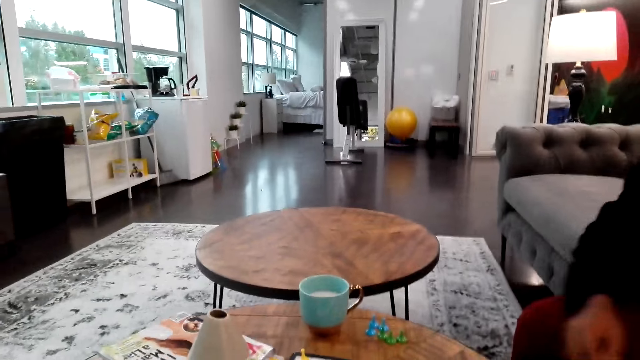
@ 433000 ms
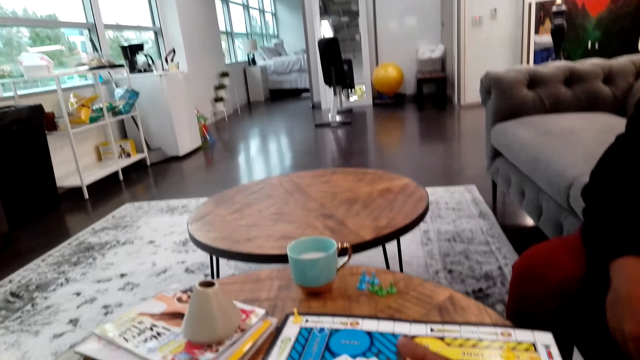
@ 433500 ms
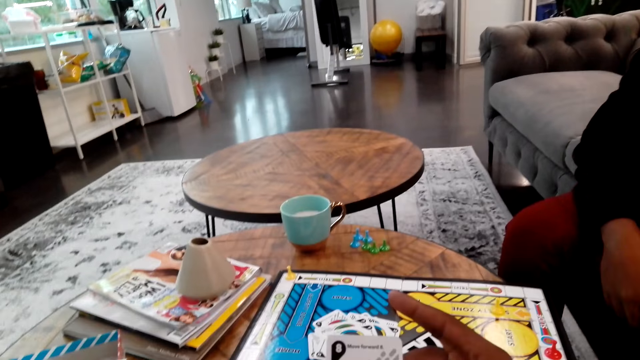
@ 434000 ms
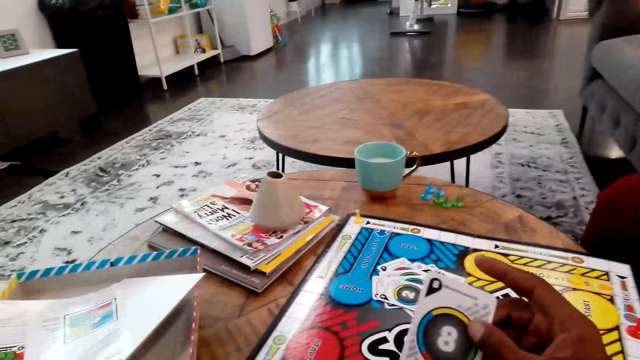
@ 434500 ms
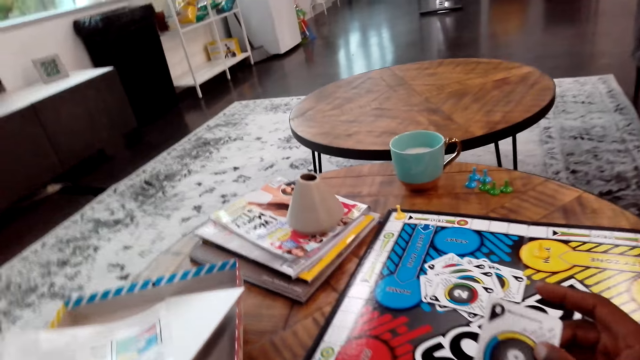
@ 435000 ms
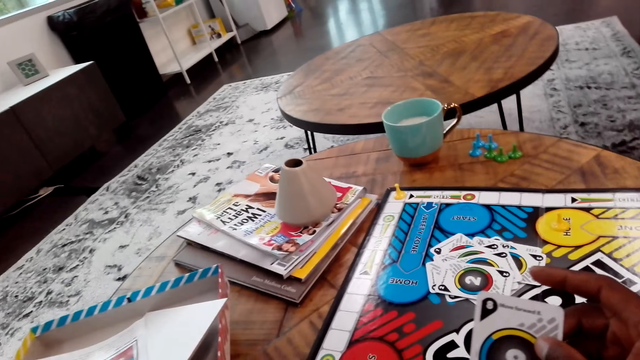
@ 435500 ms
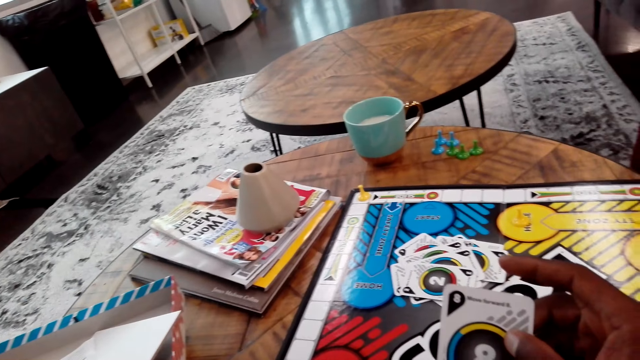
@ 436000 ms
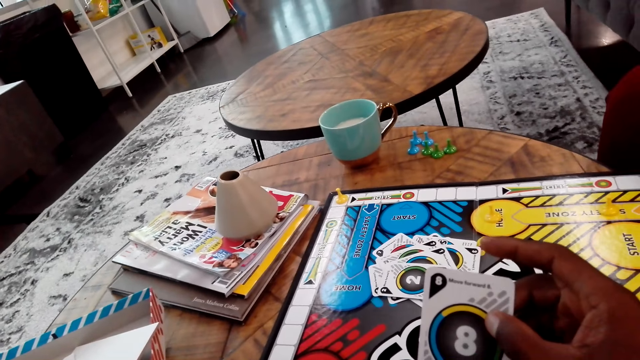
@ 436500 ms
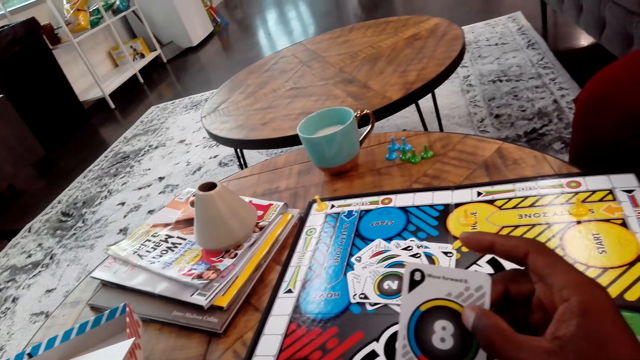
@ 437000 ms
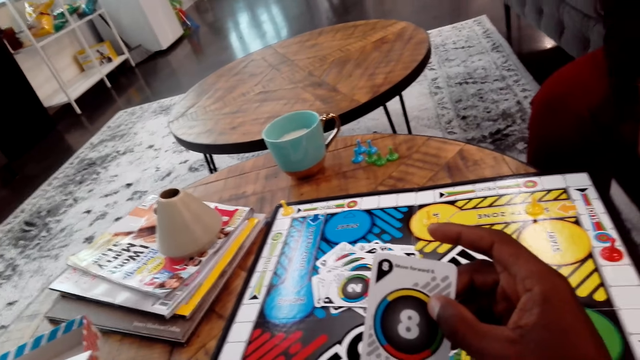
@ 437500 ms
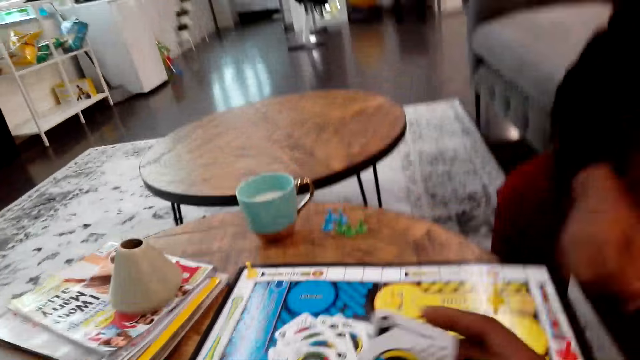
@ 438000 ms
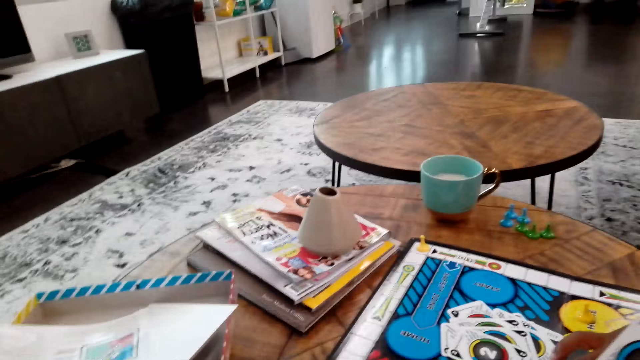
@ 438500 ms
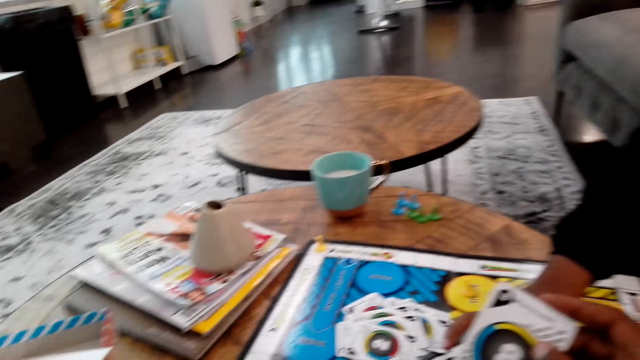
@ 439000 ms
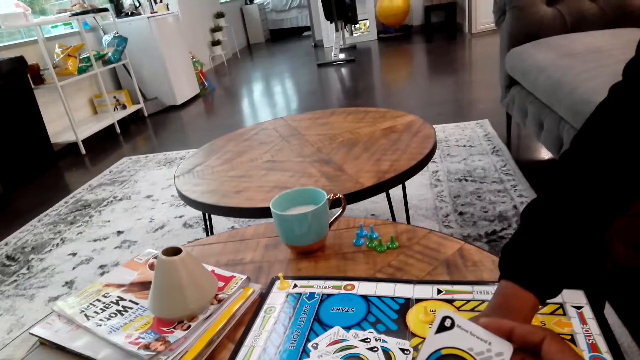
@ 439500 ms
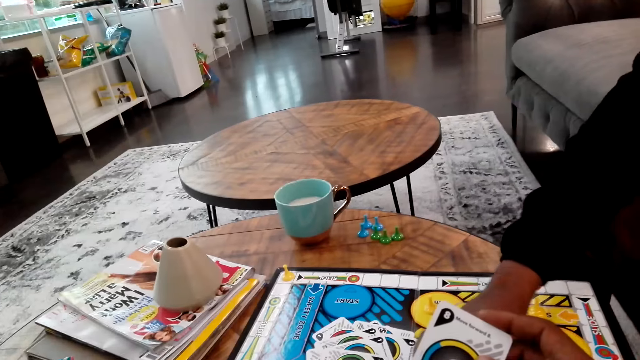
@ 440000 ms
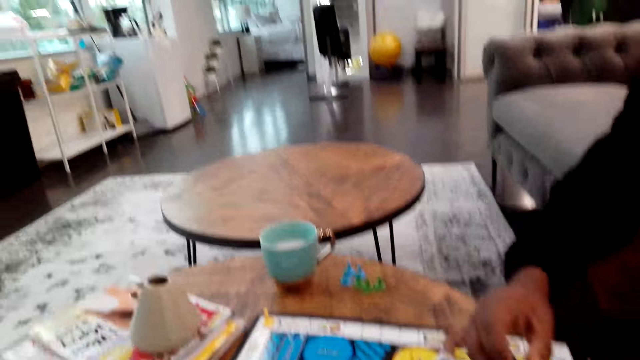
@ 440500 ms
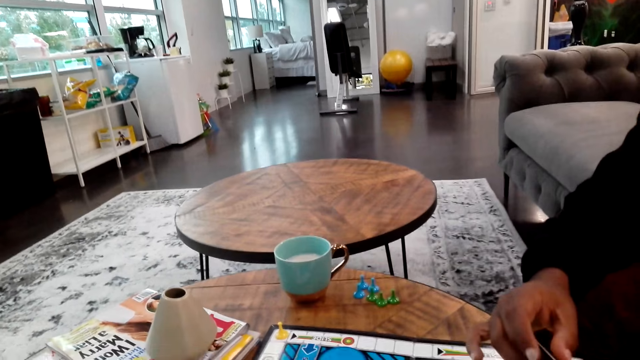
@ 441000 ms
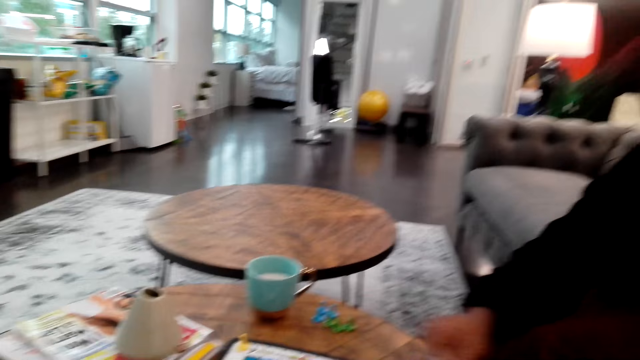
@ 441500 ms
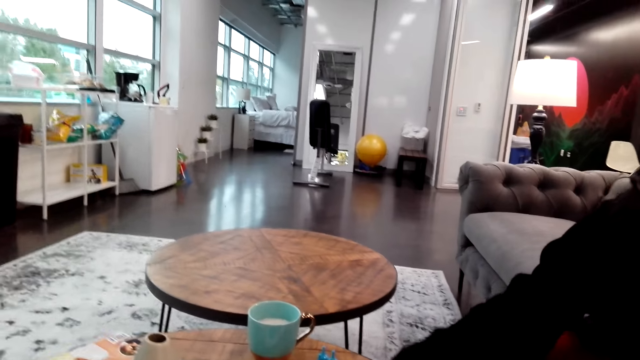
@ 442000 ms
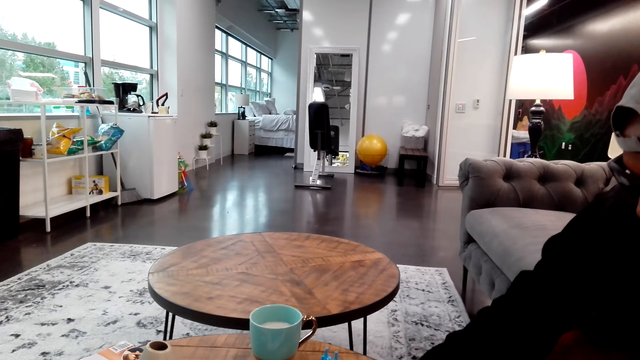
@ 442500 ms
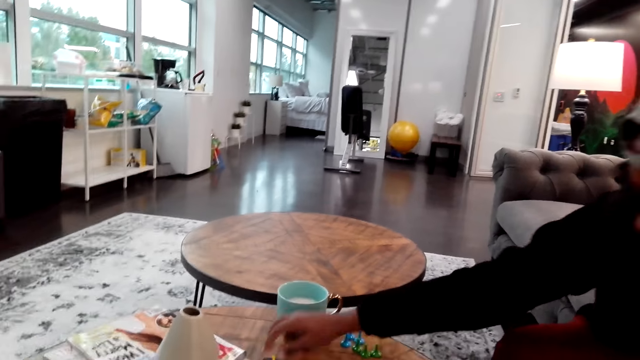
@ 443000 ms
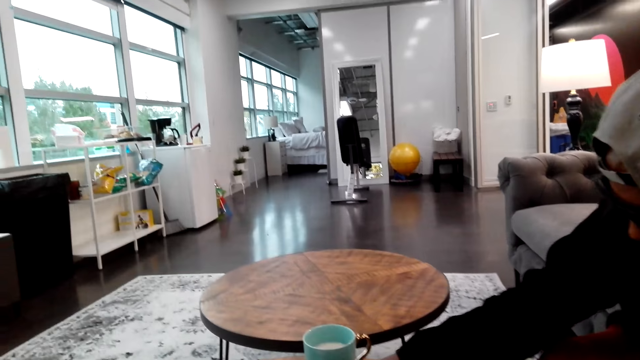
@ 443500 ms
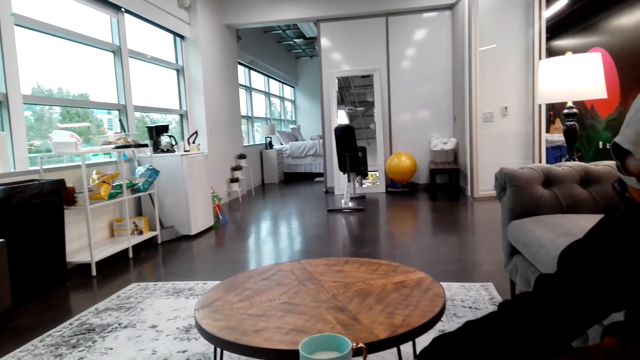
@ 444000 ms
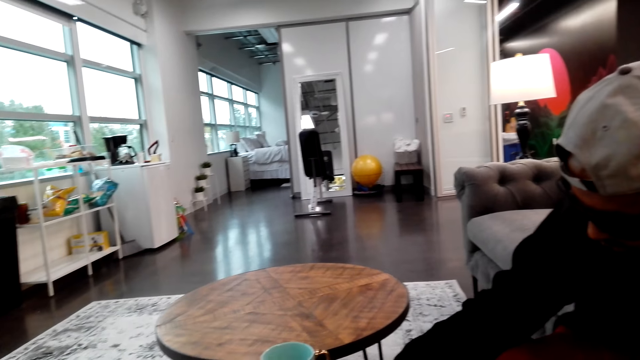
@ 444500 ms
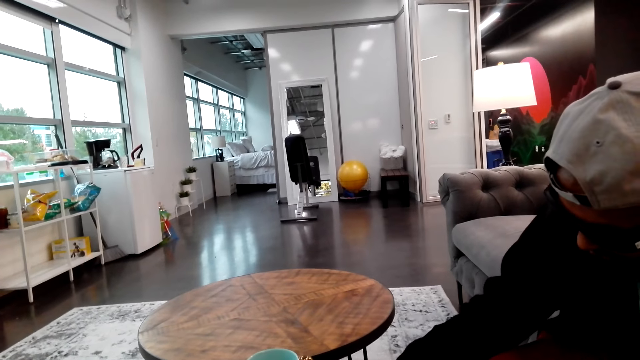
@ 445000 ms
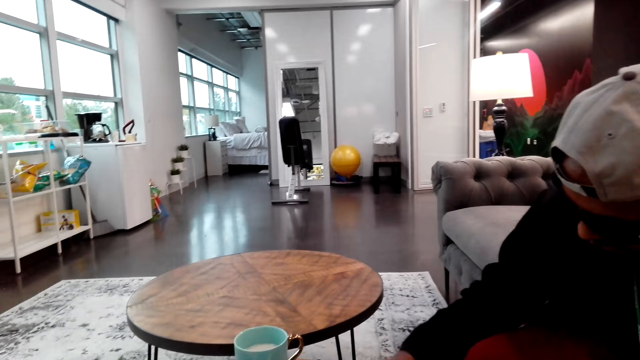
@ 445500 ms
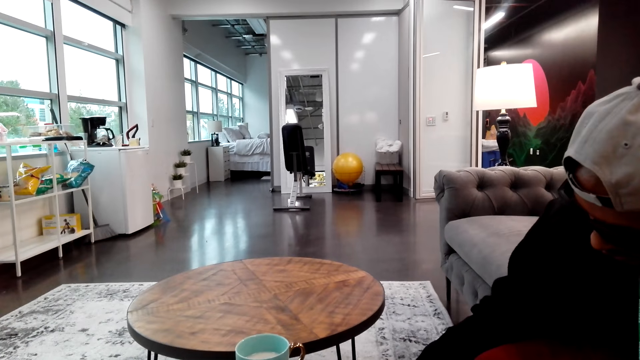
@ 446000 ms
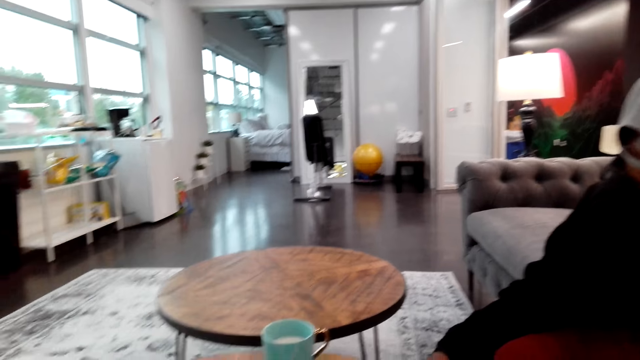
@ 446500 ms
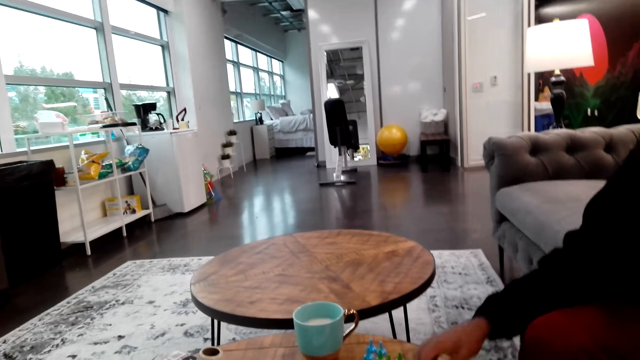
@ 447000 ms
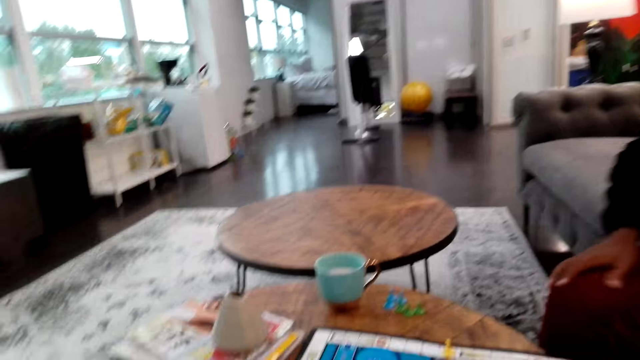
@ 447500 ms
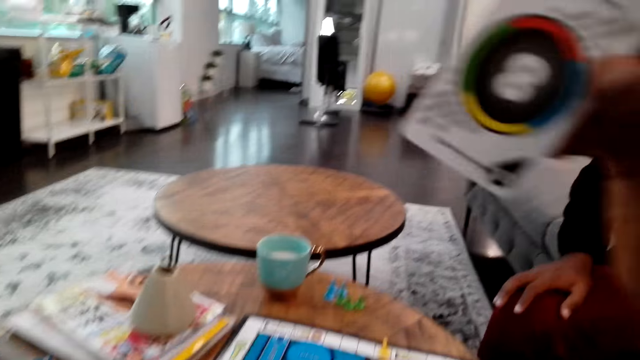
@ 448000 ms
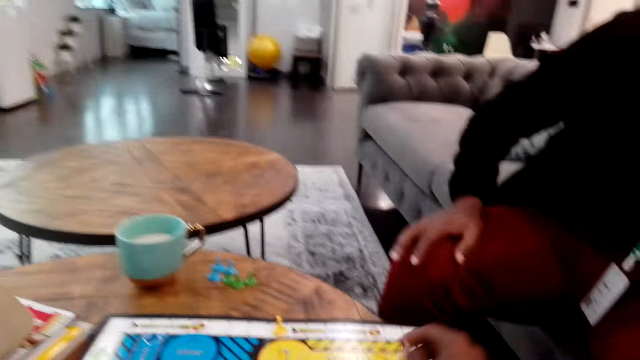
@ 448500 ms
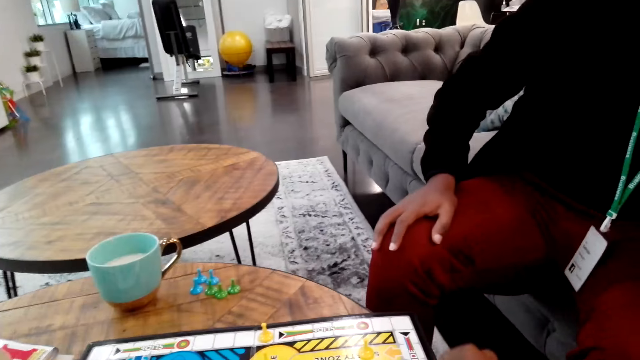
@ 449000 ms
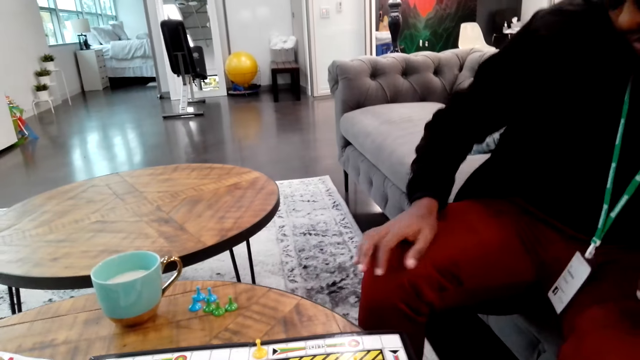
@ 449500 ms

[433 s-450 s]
The camera wearer holds a card. They look at the card. A person picks up the card and moves the chessman. The camera wearer places down the card.

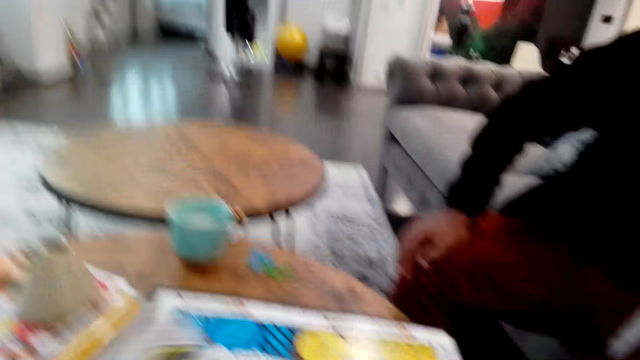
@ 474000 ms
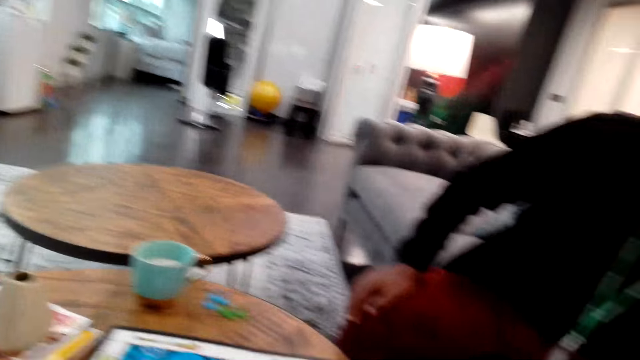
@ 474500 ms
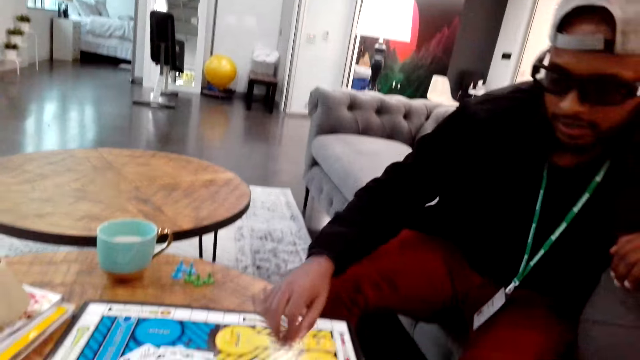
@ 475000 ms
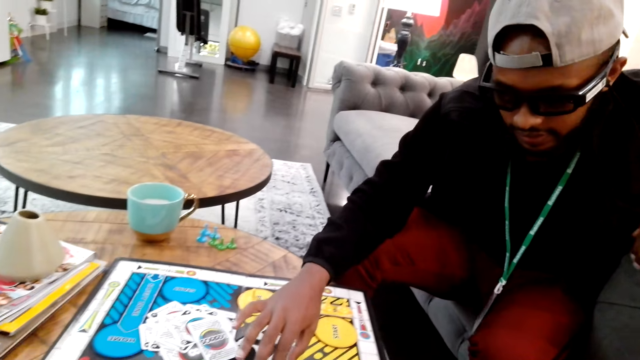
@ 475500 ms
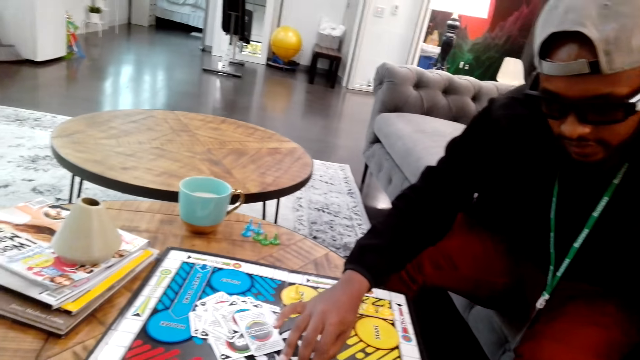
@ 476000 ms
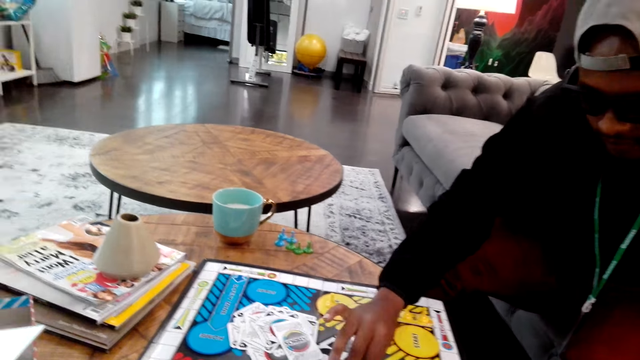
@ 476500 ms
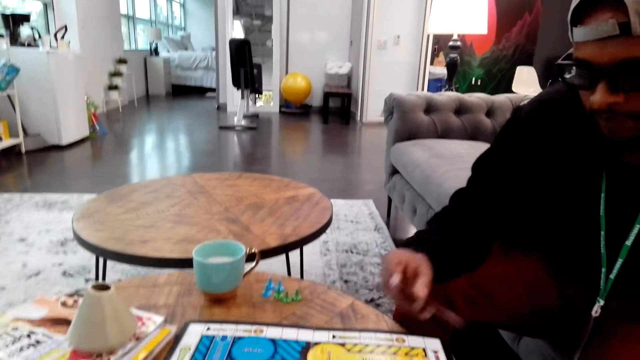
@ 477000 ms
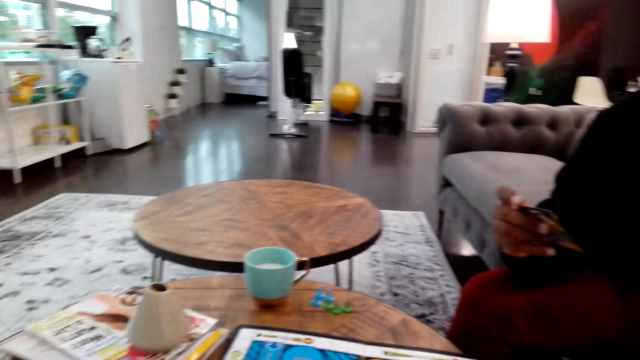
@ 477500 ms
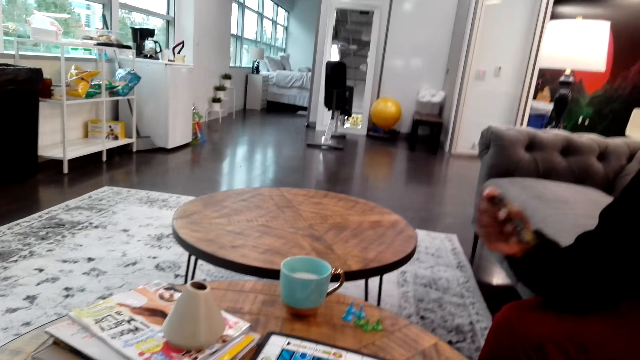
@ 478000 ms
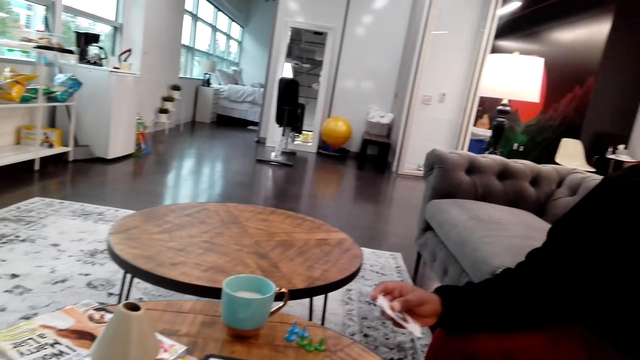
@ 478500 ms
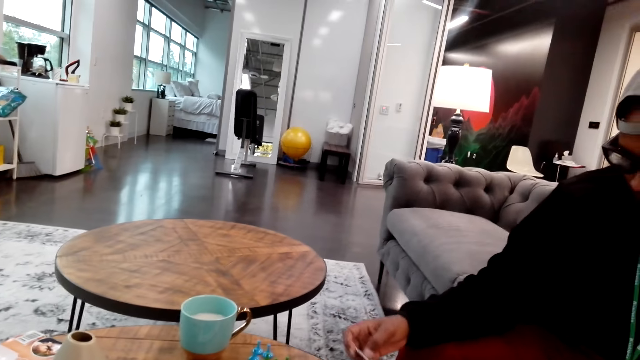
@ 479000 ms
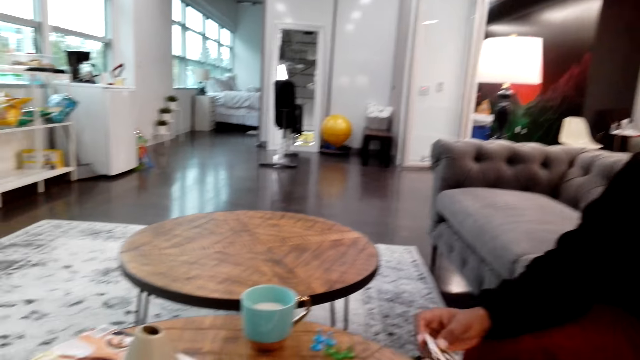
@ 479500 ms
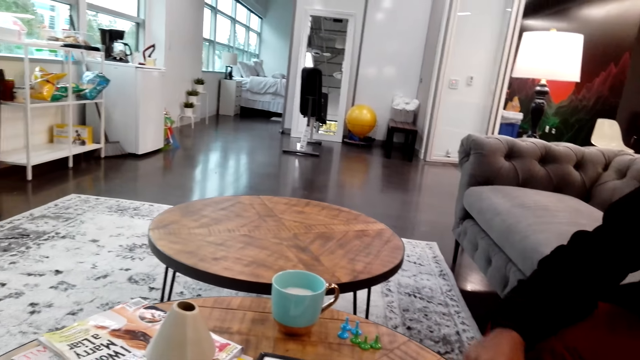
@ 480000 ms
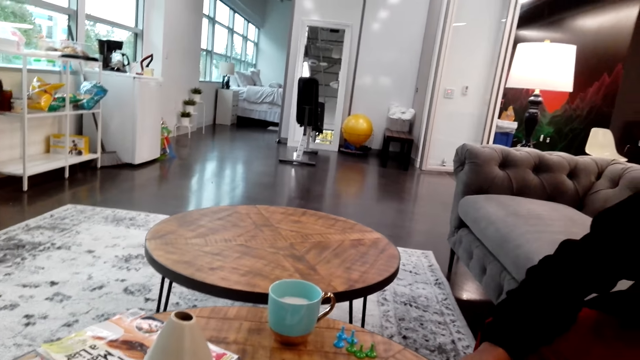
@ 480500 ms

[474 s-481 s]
The camera wearer moves the chessman. A man picks up a card. The man looks at the card.
